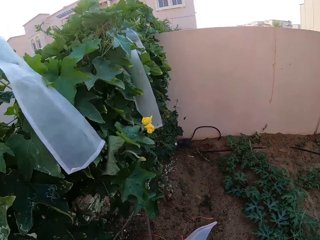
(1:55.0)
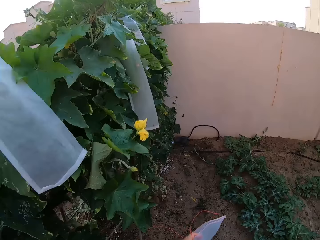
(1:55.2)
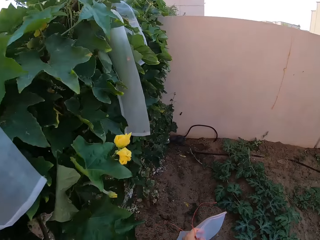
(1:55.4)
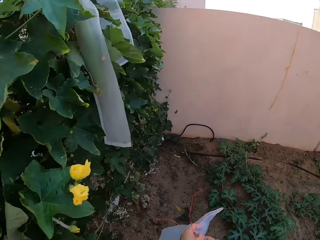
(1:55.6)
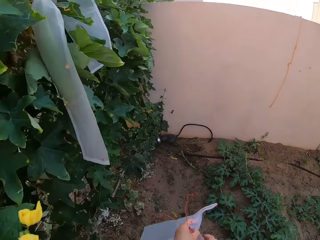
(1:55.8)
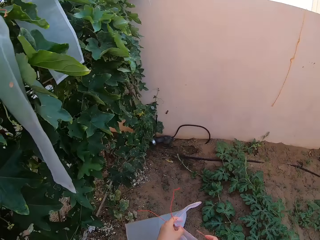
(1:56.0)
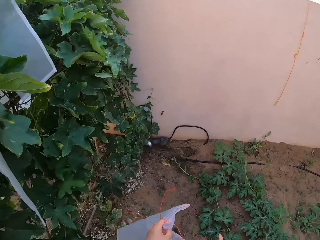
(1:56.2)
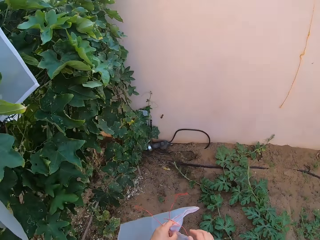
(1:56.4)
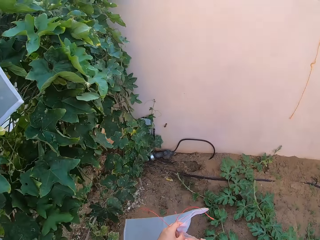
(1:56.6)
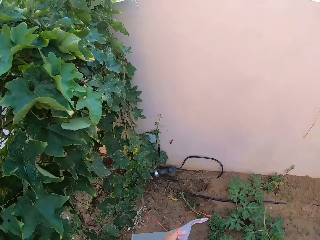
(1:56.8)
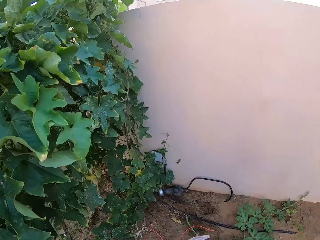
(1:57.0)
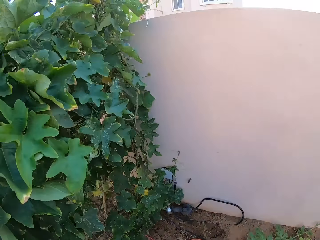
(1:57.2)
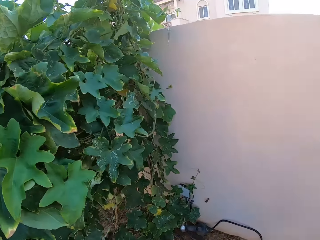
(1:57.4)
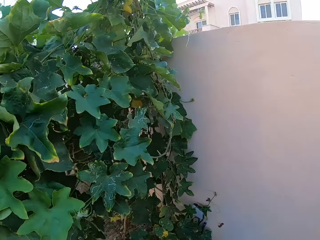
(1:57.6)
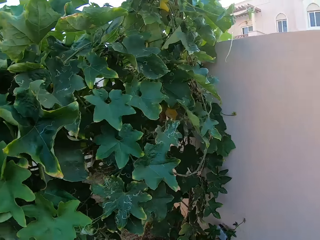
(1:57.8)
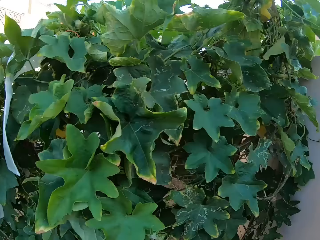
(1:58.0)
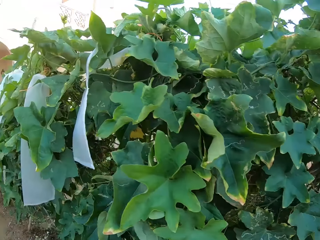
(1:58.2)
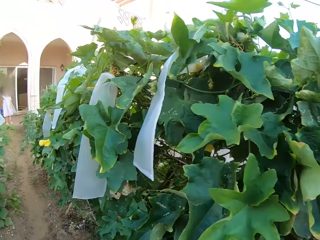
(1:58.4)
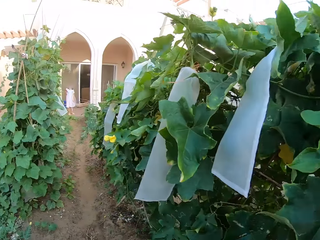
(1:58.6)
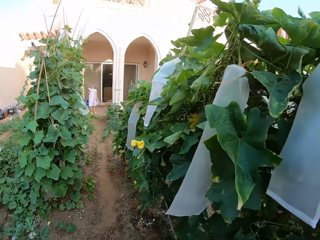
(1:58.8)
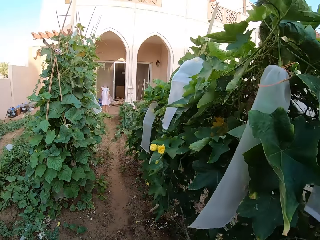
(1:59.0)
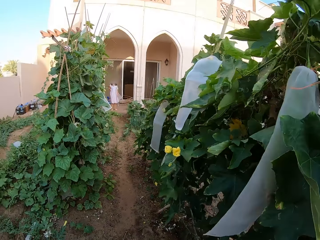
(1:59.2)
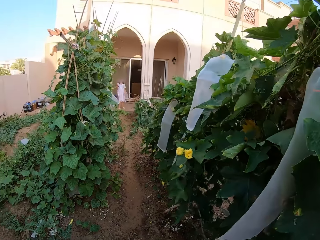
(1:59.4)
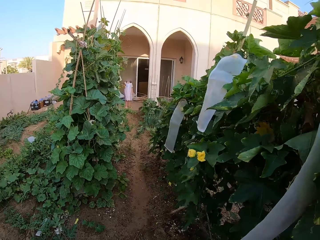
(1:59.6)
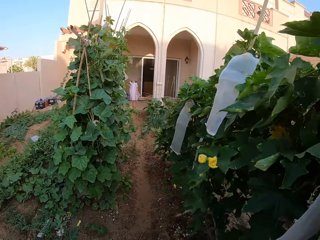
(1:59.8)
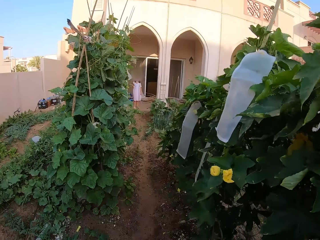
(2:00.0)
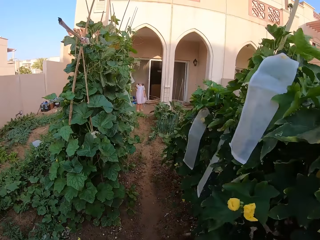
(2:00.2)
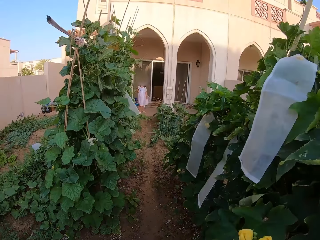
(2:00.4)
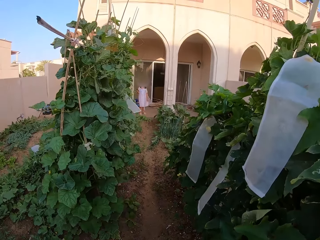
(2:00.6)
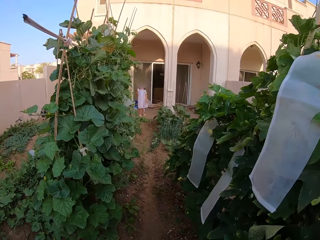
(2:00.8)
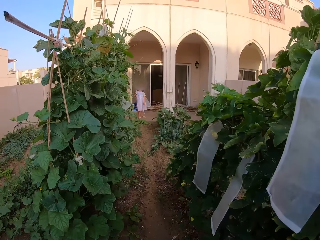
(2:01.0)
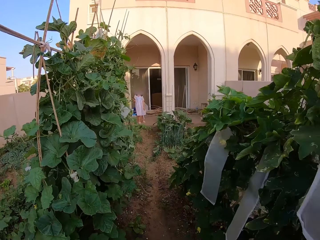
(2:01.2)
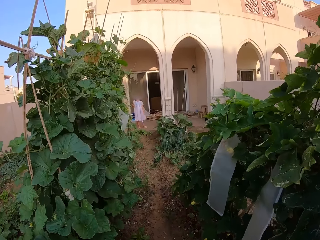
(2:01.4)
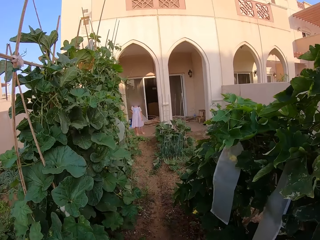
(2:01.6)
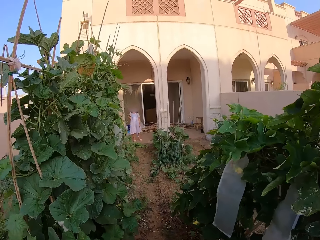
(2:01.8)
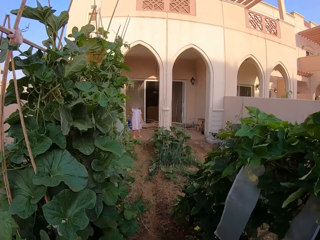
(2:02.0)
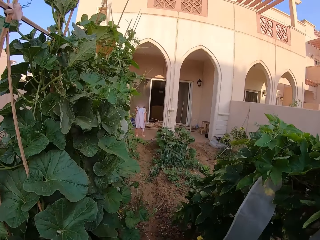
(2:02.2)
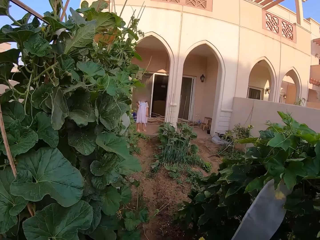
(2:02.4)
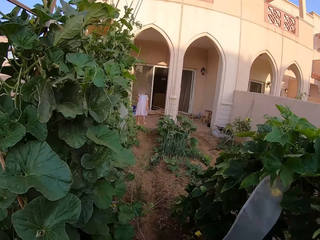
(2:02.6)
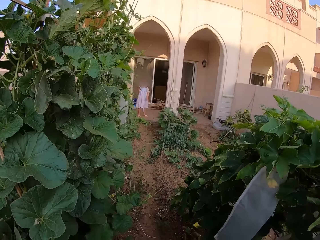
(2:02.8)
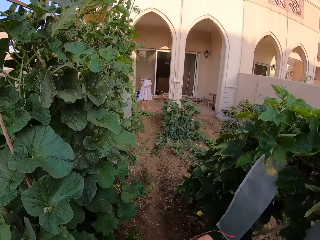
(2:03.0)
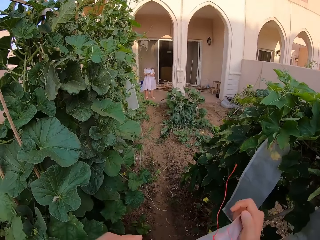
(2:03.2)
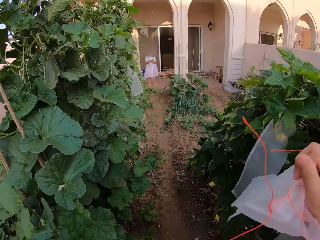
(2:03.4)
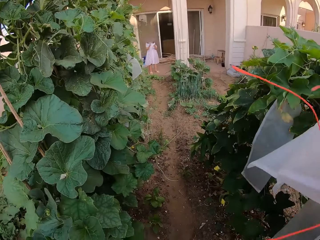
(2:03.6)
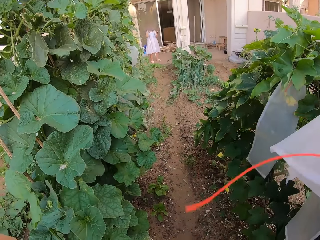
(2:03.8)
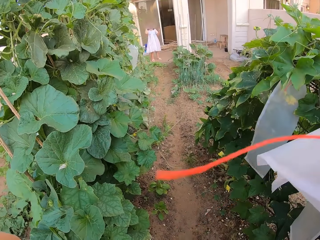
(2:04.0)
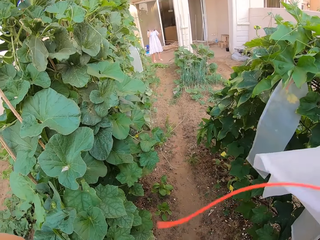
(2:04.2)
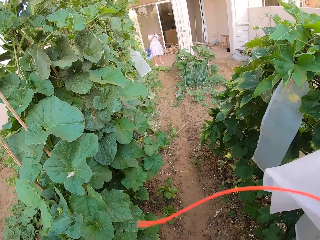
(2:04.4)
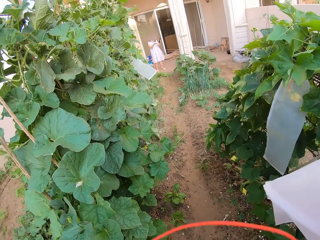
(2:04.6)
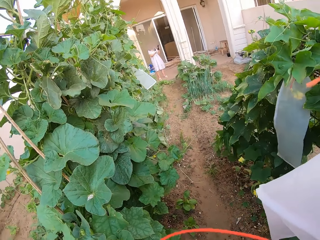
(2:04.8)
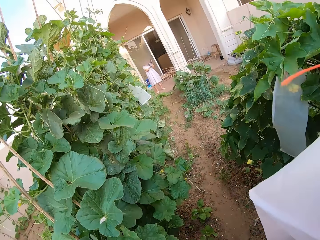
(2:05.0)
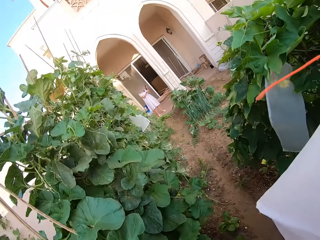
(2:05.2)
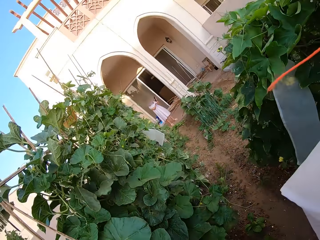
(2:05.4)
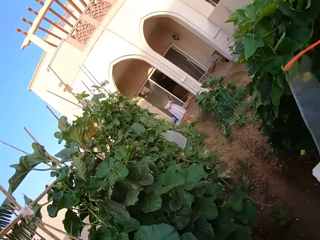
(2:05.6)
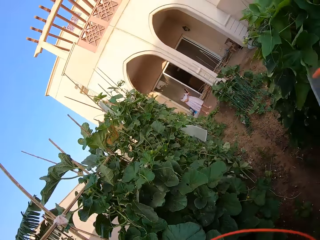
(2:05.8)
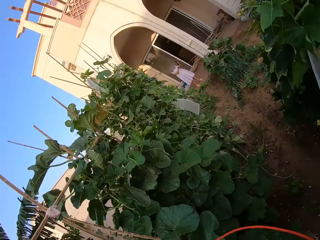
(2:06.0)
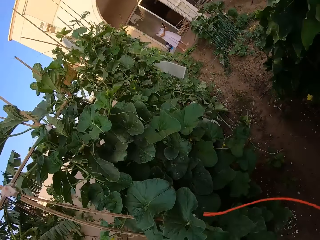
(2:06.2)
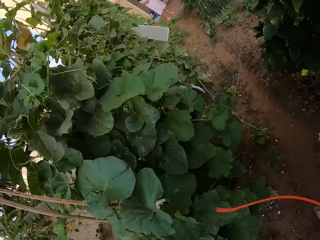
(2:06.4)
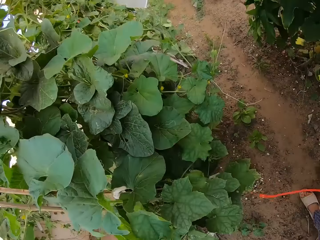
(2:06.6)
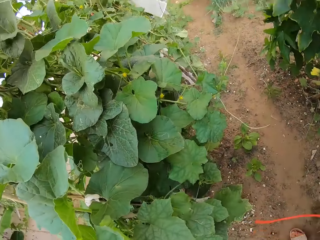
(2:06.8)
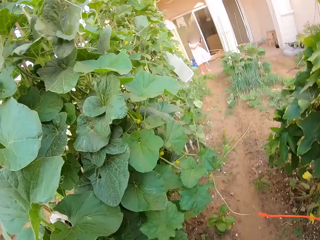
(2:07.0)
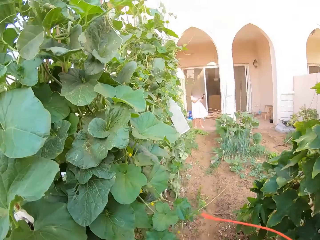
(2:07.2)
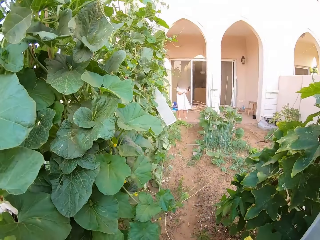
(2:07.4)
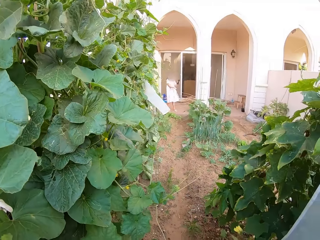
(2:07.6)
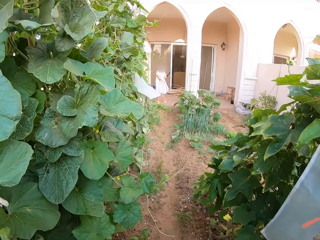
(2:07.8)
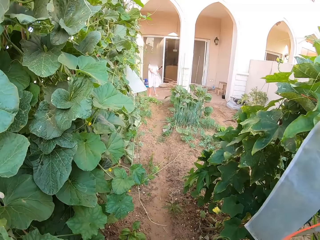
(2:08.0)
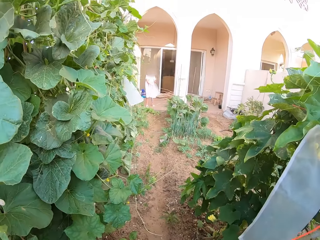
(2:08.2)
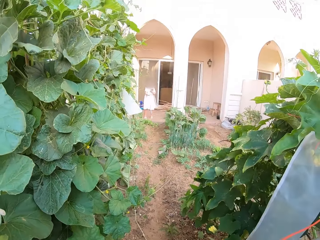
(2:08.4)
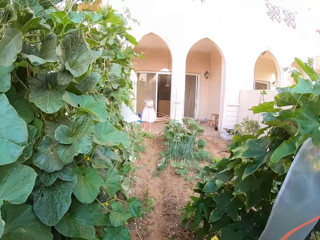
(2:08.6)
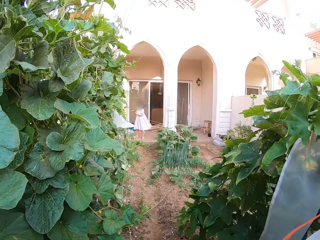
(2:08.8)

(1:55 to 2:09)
The camera wearer adjusts the camera.
